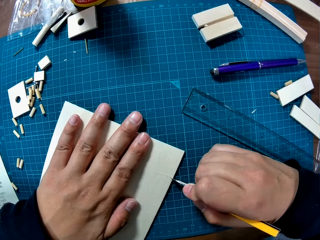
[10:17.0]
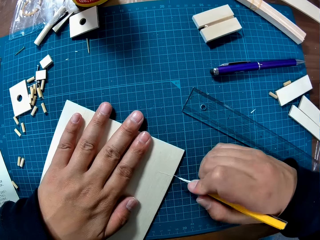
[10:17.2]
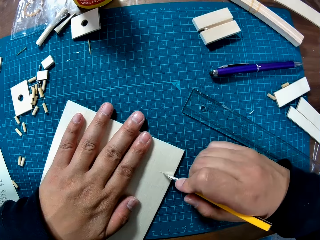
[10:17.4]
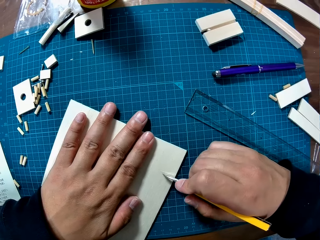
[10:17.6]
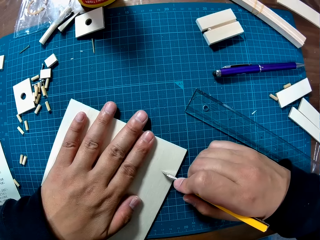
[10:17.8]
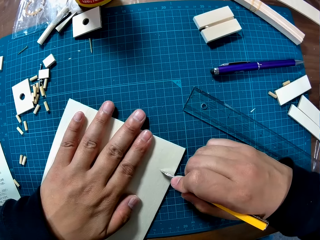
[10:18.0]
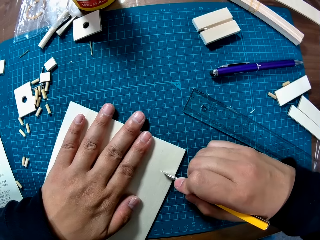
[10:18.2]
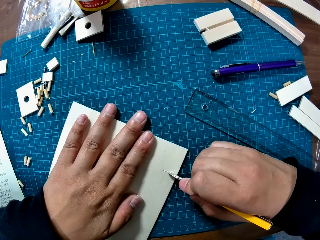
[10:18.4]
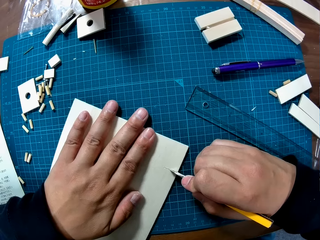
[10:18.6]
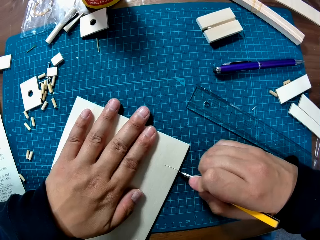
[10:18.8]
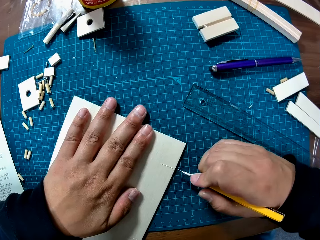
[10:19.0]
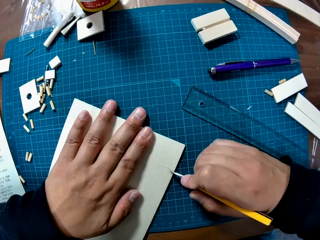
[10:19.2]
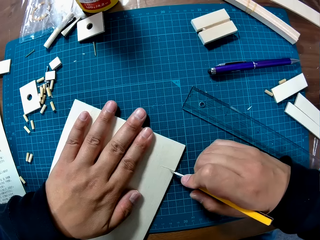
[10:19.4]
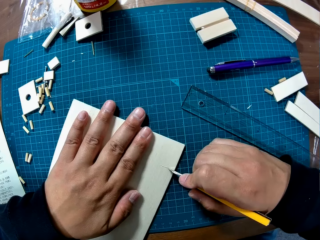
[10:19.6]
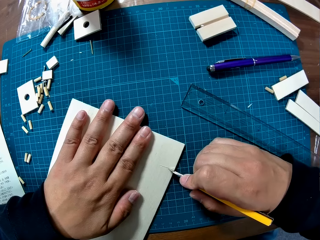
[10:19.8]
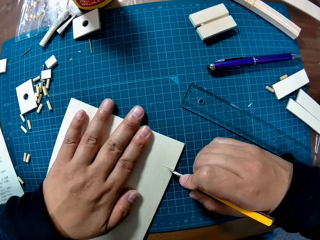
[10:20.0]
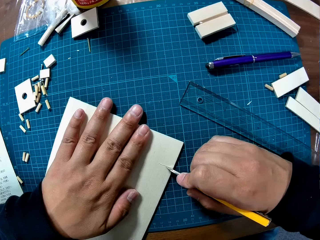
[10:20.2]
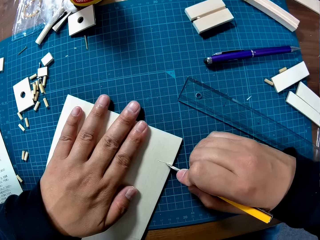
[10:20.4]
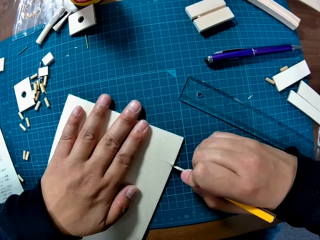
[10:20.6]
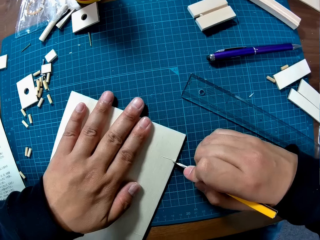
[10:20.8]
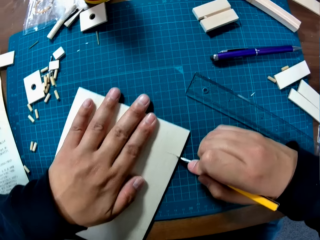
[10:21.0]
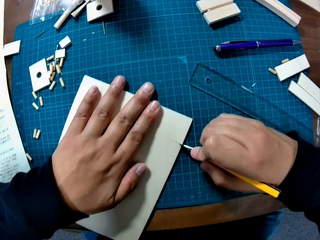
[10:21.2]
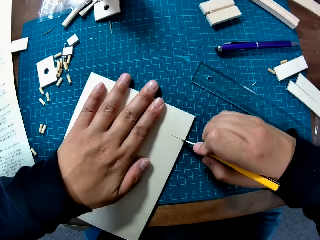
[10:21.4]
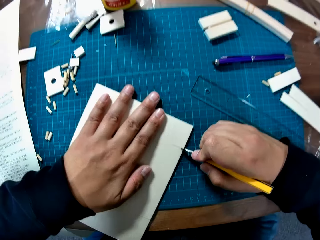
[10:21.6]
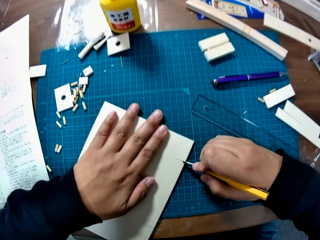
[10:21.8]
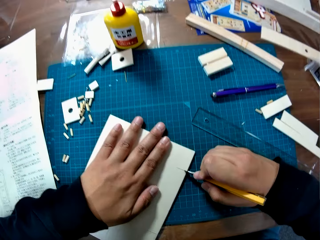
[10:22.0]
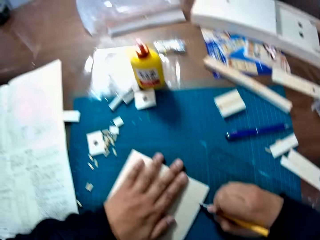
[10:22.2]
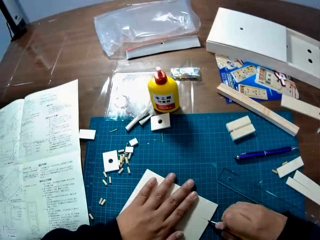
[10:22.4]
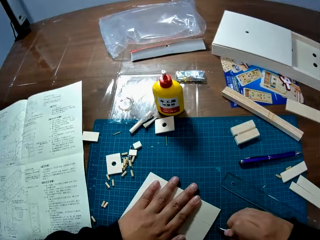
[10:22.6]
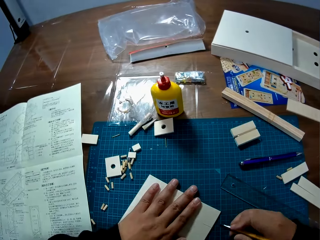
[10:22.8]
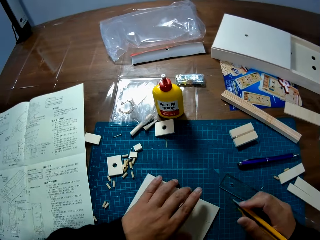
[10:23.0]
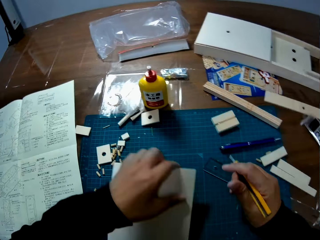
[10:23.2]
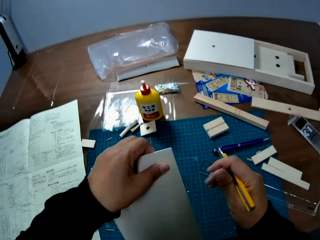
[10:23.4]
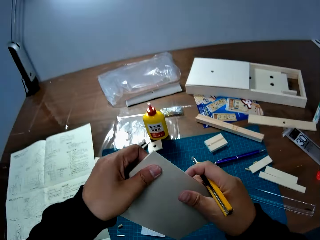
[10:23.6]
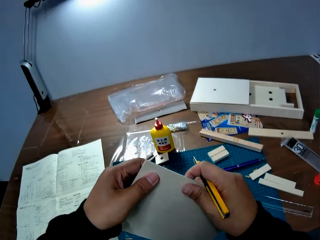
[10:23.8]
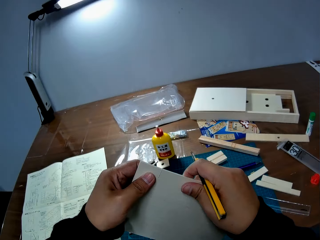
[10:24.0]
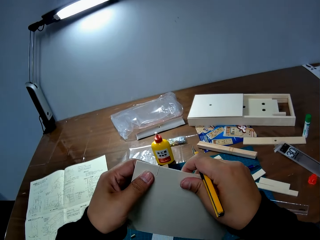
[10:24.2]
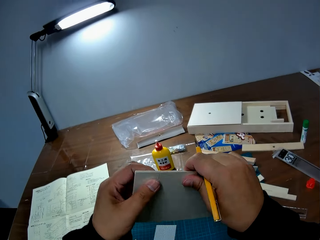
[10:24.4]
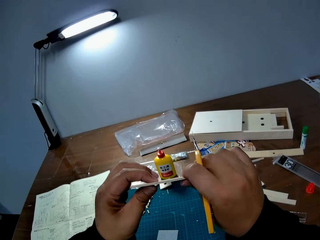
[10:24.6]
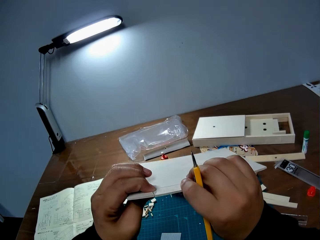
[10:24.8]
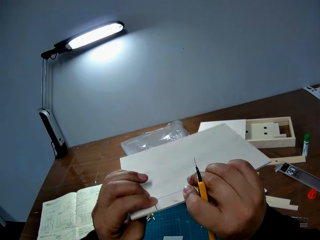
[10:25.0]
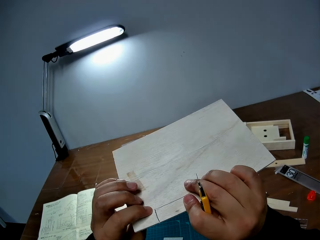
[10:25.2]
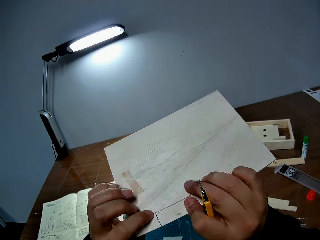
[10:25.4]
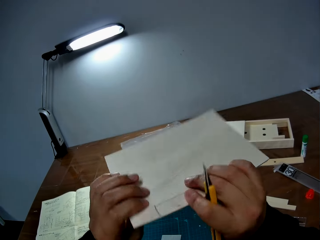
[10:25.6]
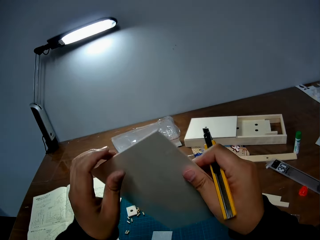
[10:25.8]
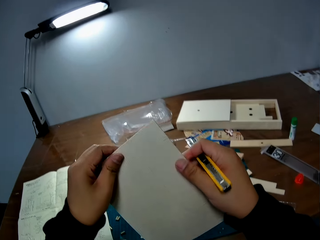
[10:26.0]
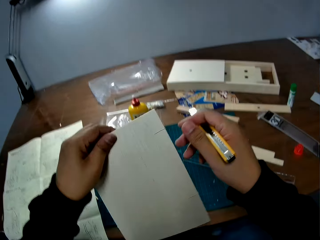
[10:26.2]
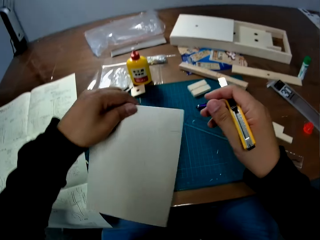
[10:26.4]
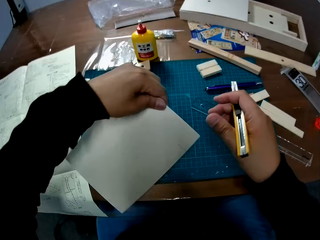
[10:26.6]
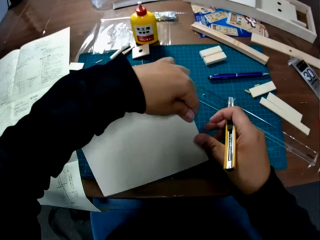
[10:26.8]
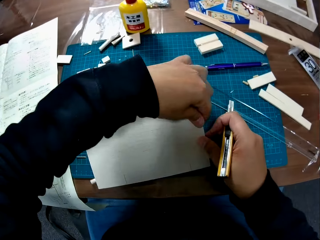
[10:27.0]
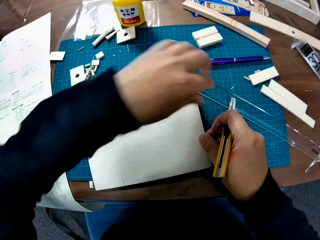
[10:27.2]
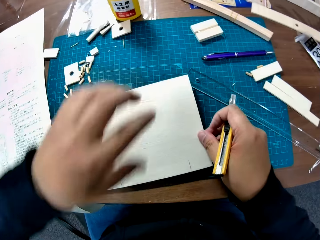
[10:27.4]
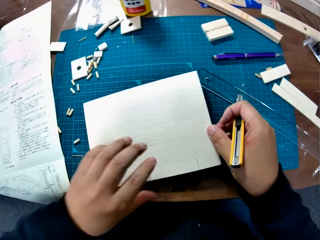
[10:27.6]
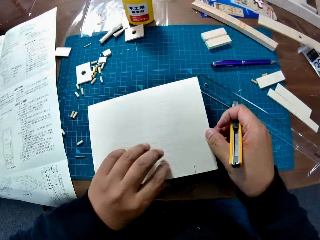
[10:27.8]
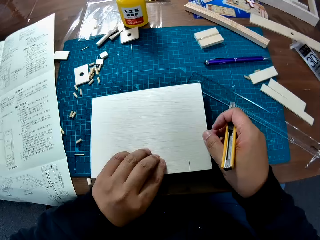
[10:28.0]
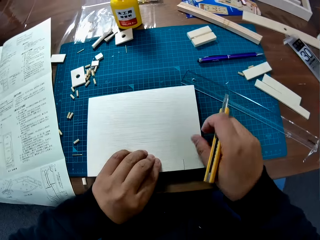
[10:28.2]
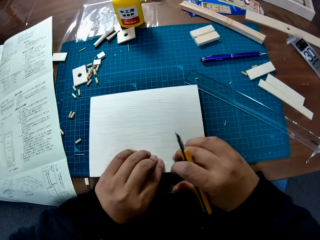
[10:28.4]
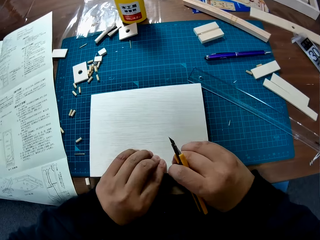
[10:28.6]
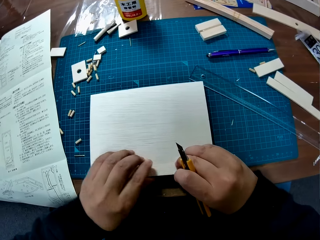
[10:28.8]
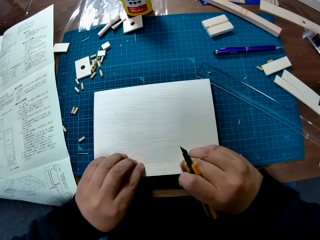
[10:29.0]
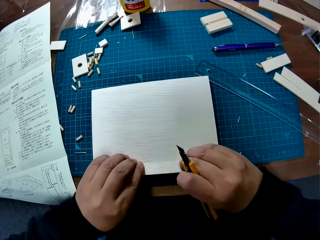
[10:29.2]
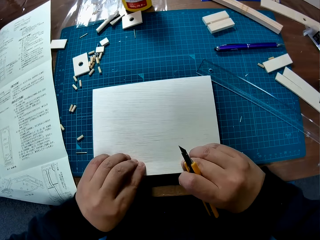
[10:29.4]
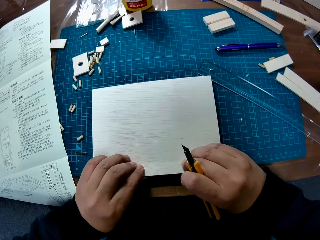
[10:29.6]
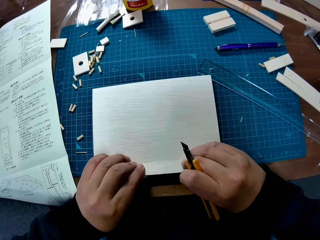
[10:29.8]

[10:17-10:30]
The camera wearer cuts the wood piece with the snap knife. They change direction. They raise up the wood sheet from the table. They hold the laser craft. They place the wood sheet on the table.

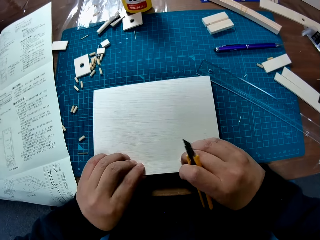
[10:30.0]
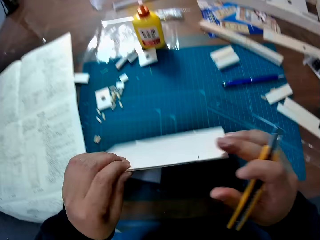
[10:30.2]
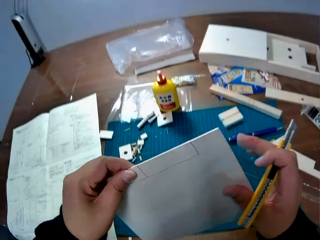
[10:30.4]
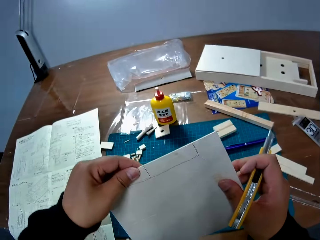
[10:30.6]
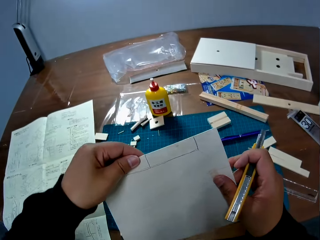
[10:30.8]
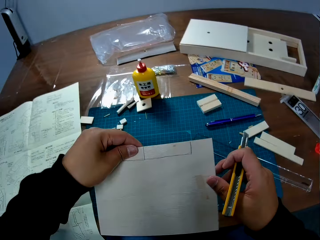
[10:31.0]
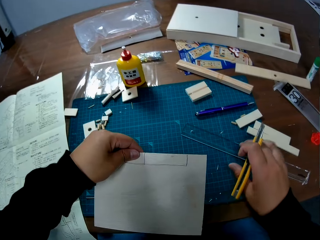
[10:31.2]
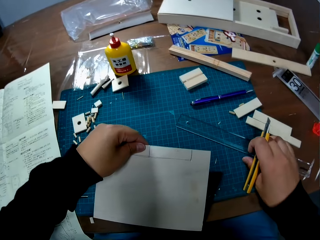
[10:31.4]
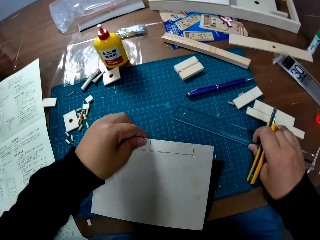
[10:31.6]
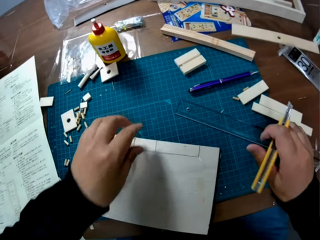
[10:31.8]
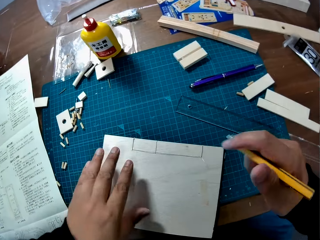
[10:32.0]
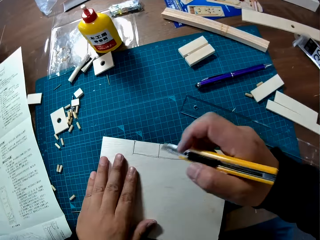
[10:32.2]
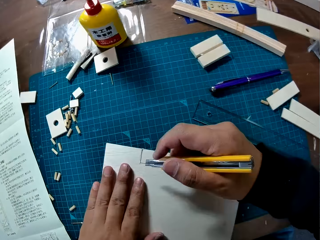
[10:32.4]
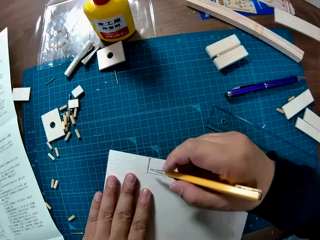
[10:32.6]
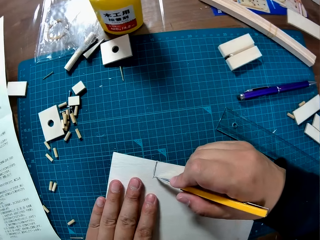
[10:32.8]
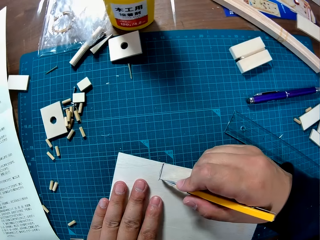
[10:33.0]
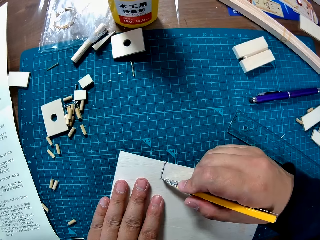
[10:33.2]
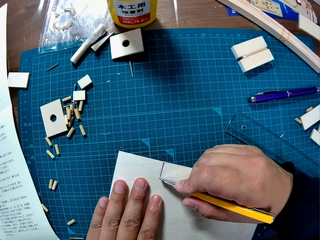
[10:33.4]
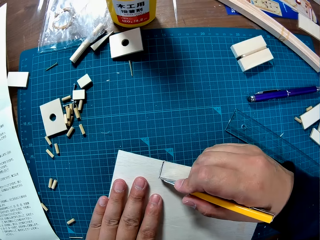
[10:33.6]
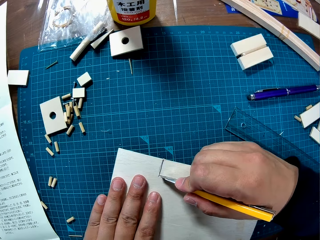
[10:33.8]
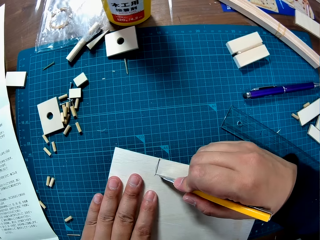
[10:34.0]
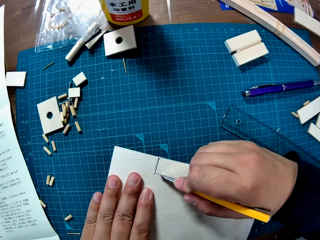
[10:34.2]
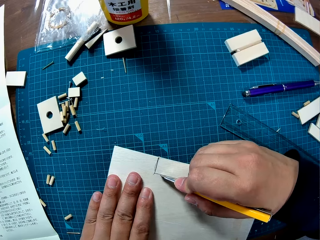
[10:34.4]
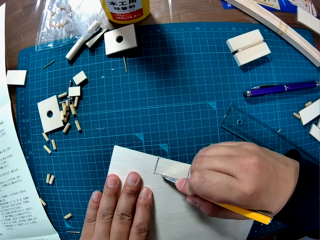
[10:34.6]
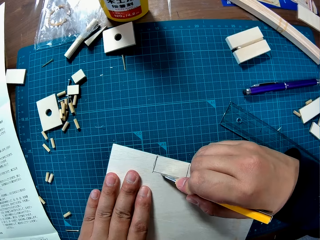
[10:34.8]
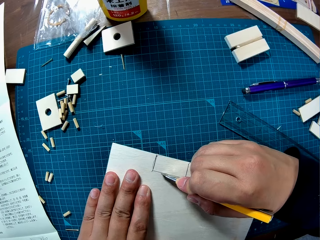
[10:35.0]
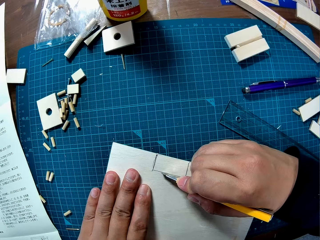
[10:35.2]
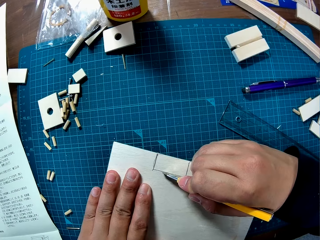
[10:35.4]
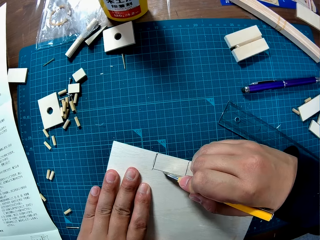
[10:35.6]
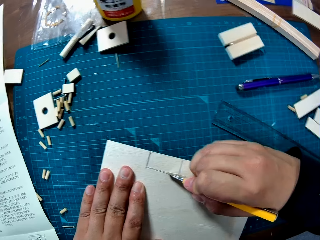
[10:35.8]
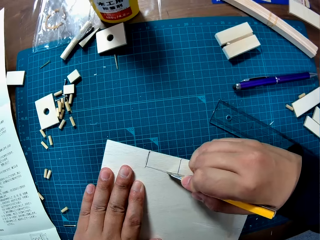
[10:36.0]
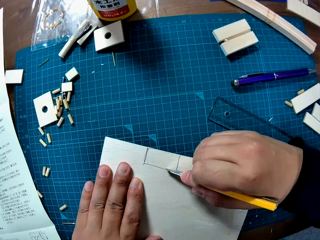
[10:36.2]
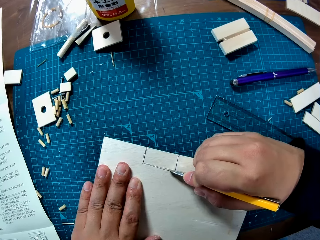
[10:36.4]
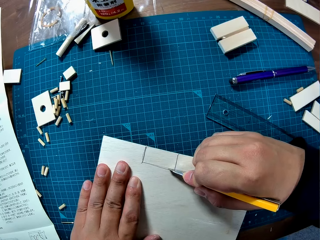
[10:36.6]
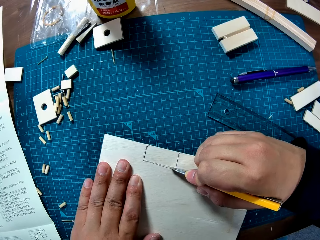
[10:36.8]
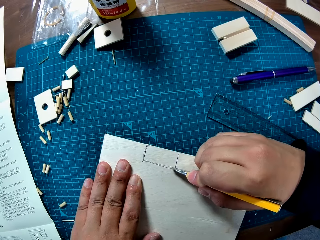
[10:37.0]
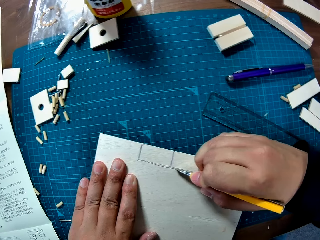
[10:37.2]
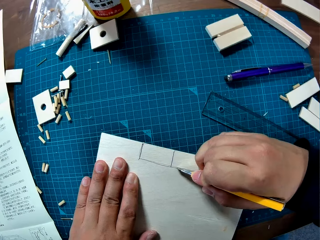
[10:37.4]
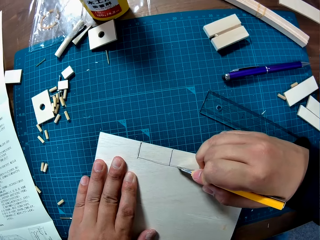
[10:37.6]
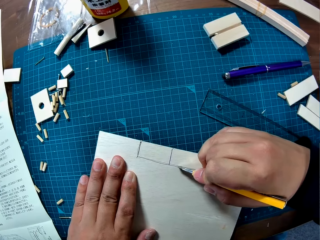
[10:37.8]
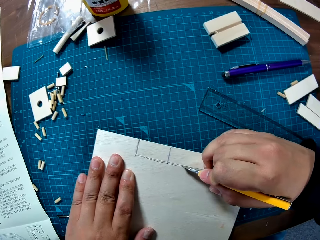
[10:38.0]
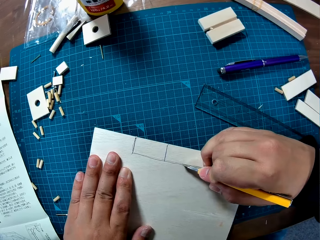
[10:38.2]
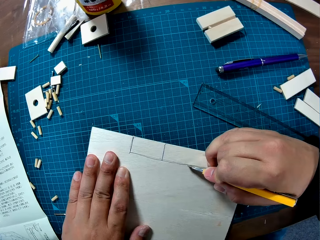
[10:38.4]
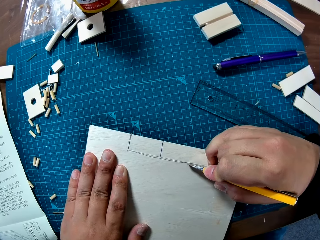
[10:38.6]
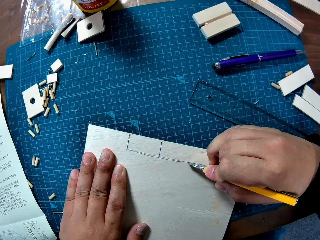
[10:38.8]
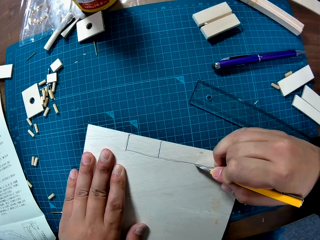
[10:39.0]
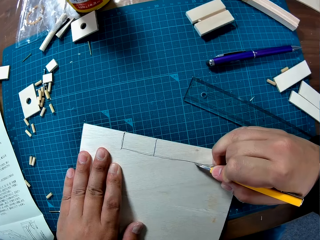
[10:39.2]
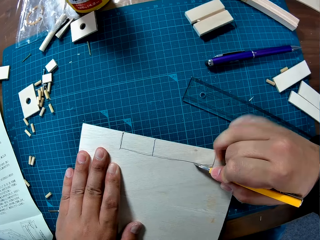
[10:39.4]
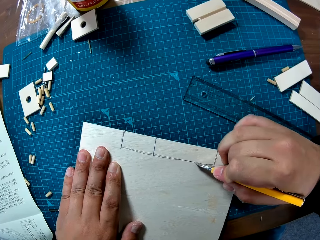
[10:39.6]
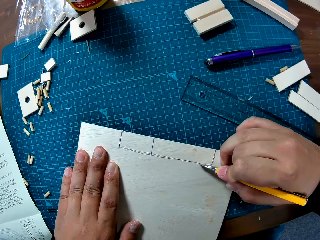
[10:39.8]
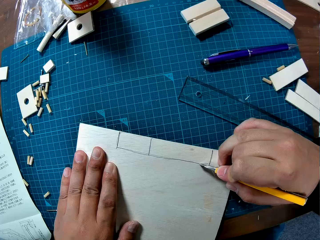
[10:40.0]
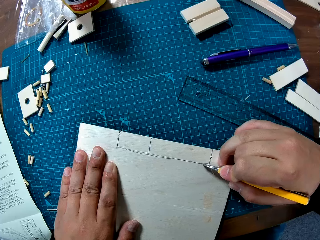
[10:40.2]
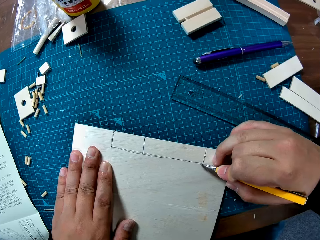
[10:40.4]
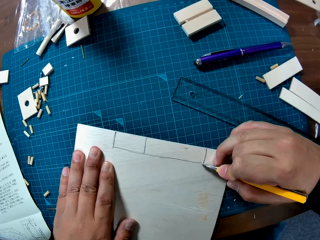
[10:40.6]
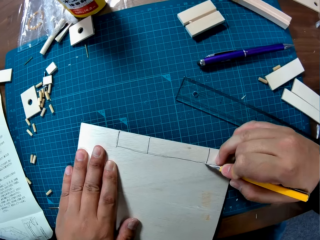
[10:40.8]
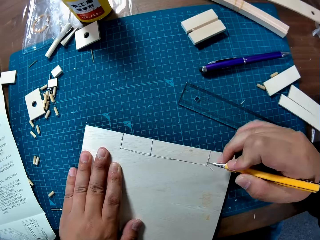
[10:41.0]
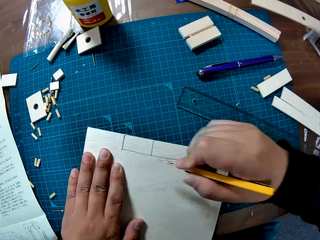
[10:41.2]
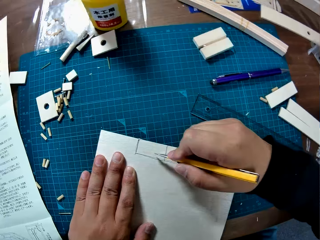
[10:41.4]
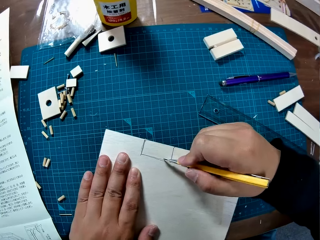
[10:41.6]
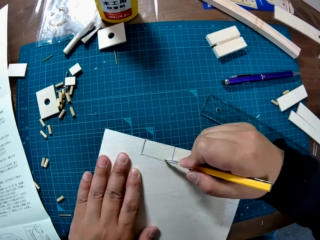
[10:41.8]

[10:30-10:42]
The camera wearer changes the position of the wood sheet on the table. They hold the laser craft and place the laser down. They cut the wood sheet with a snap knife.
